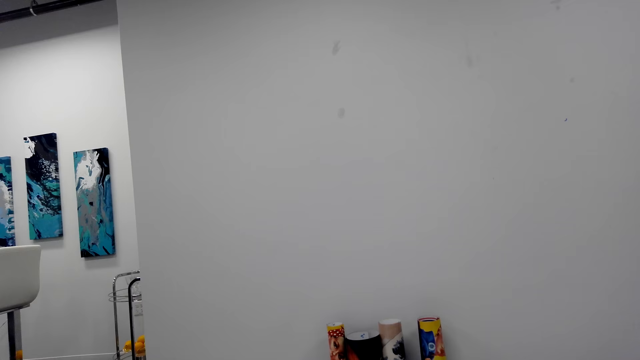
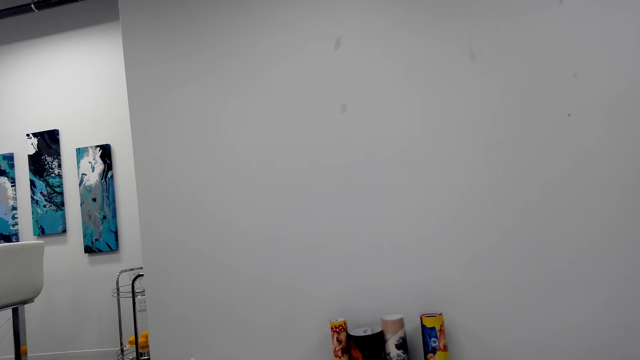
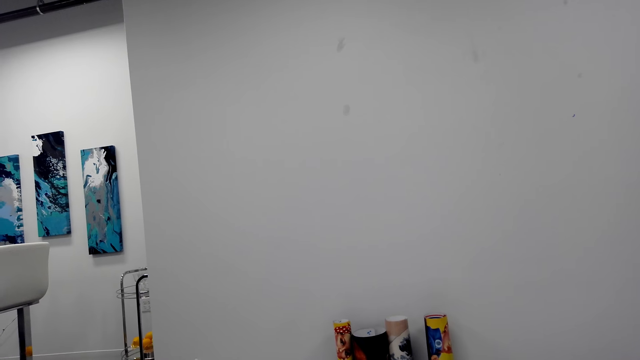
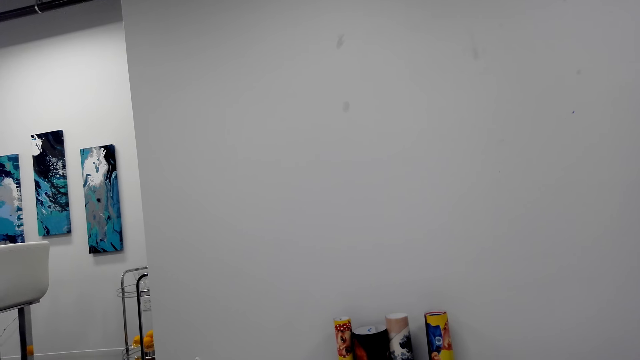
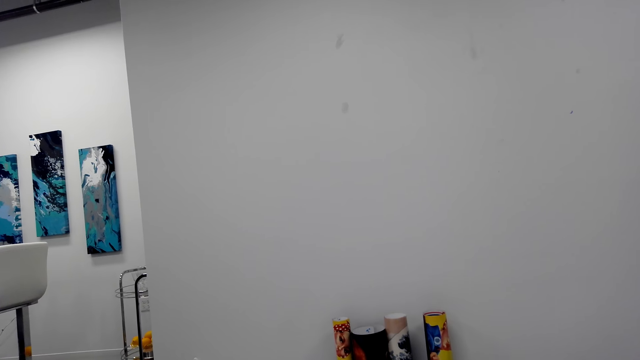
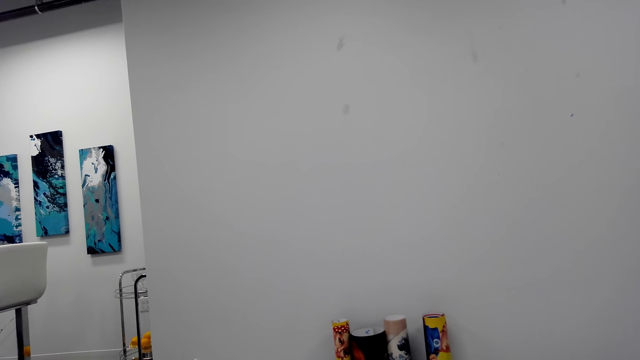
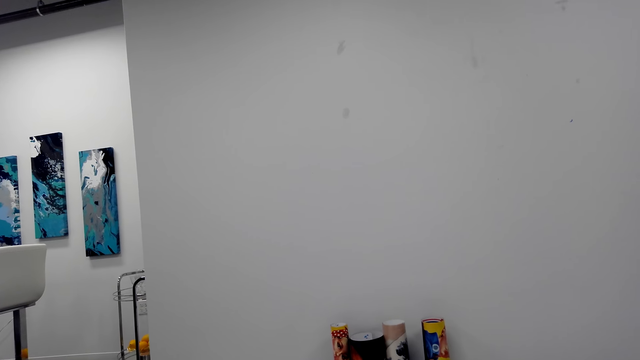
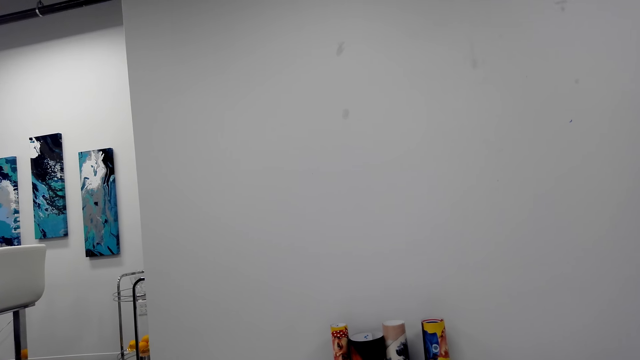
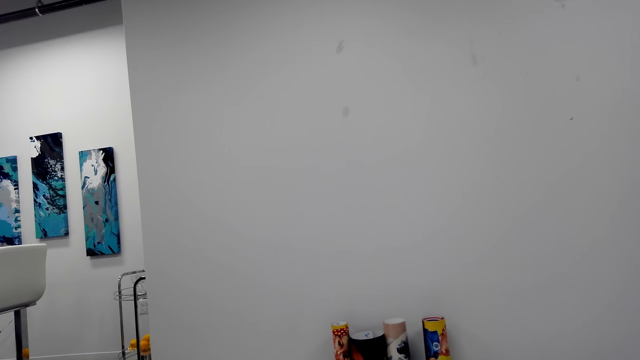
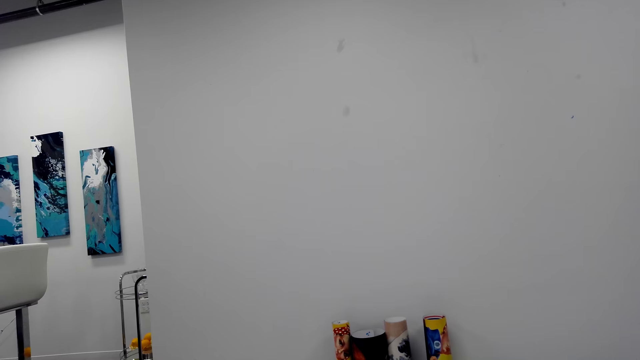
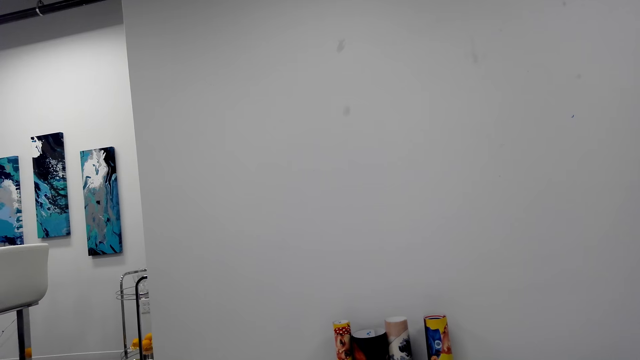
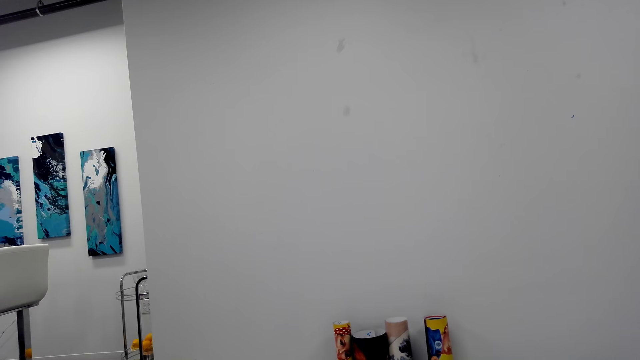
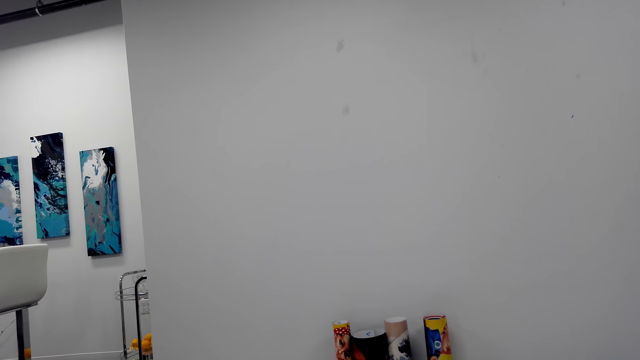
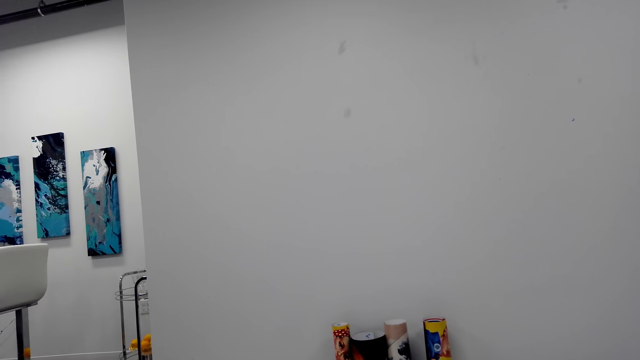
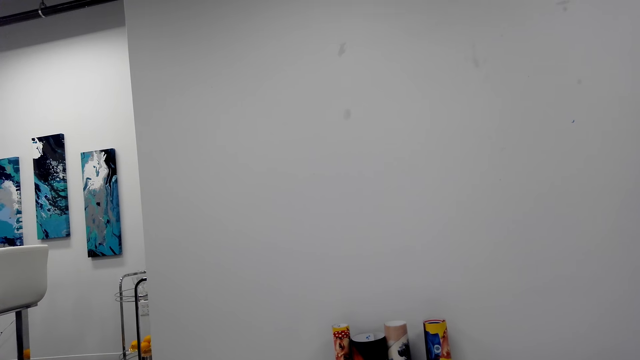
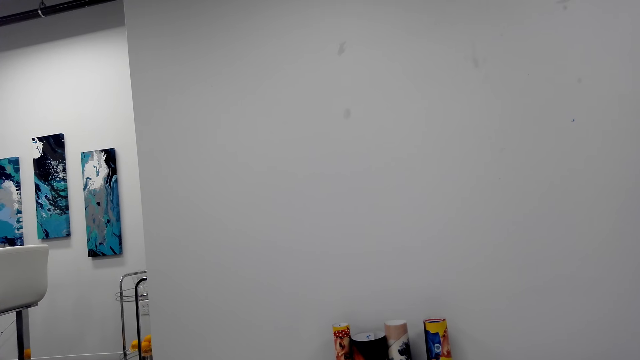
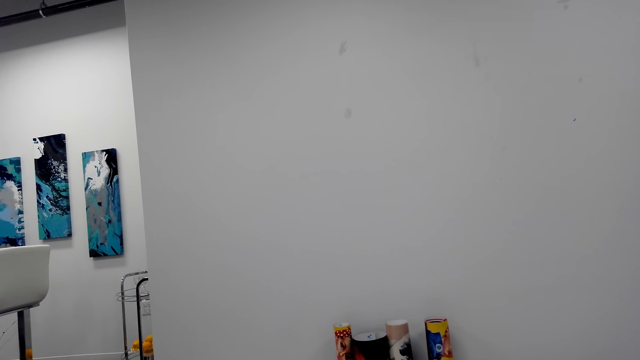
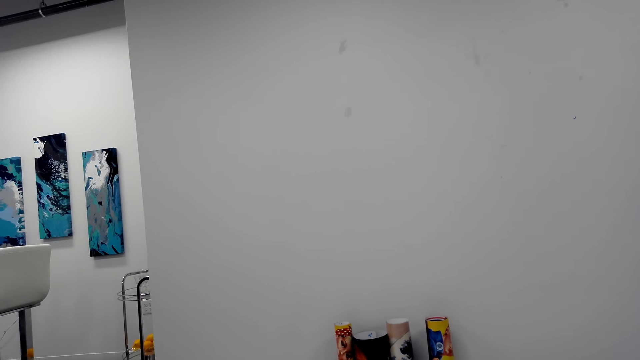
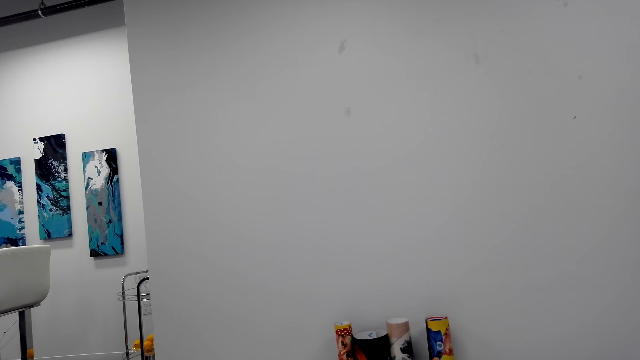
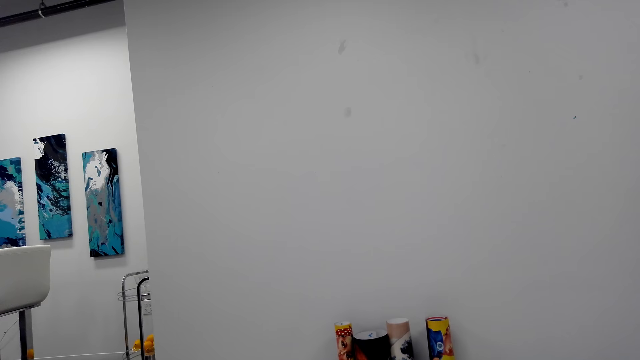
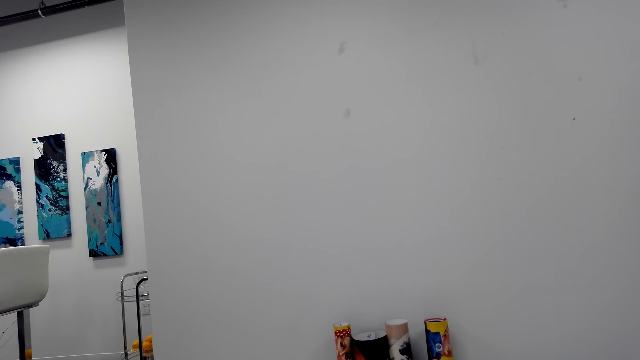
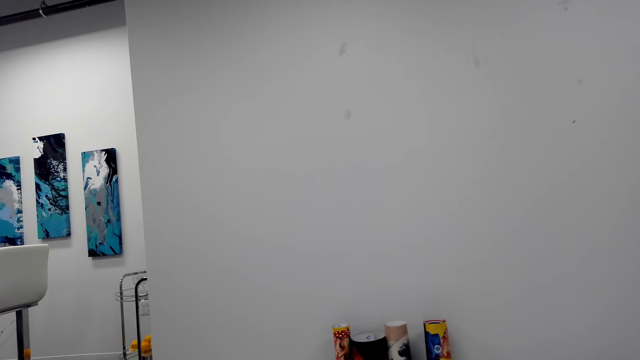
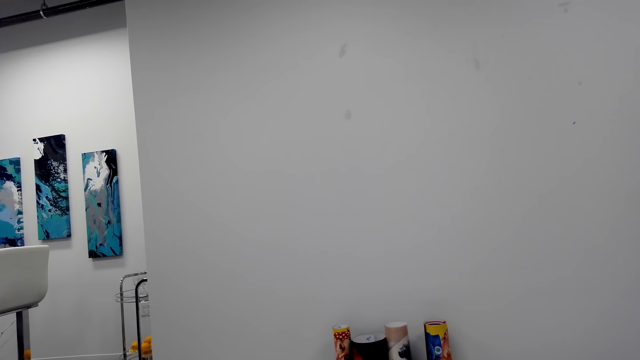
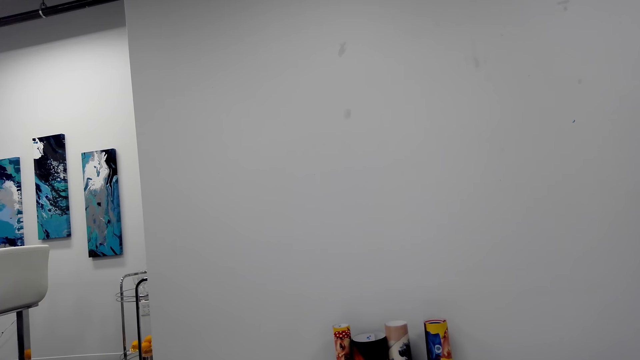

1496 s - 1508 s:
The camera wearer sits on the couch.

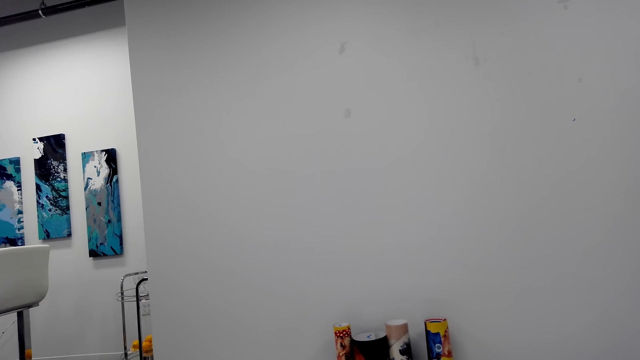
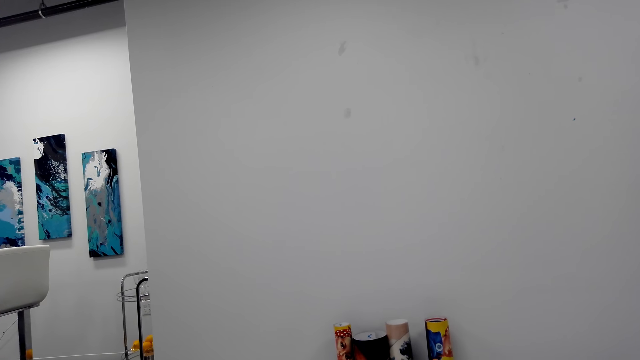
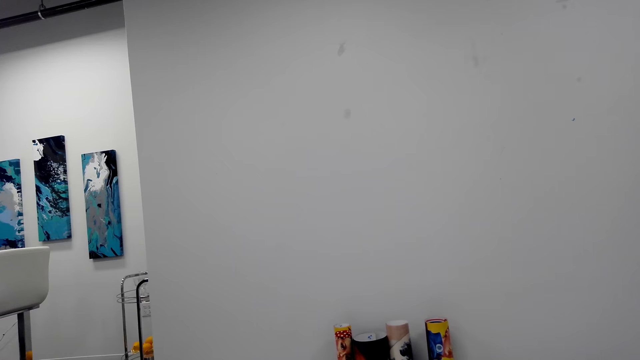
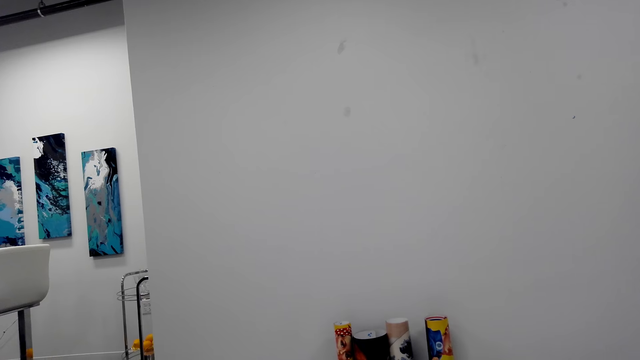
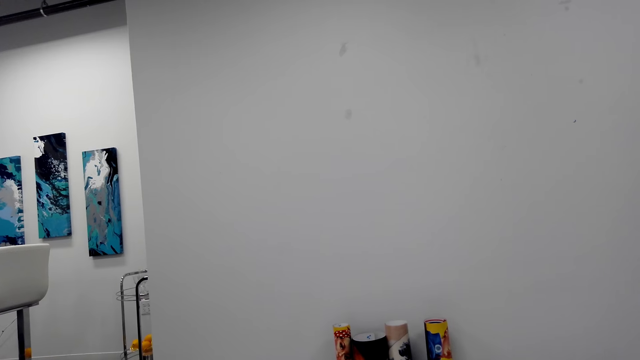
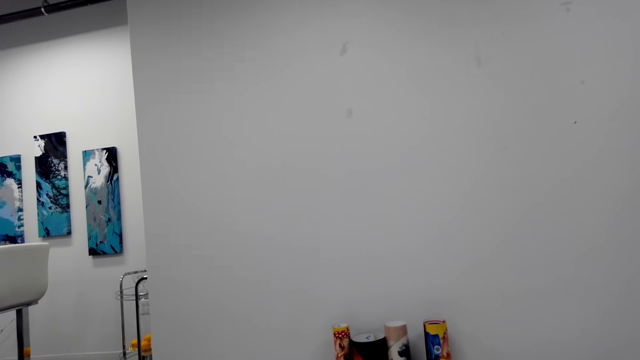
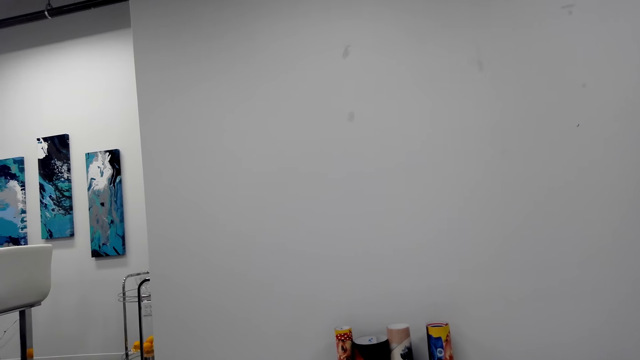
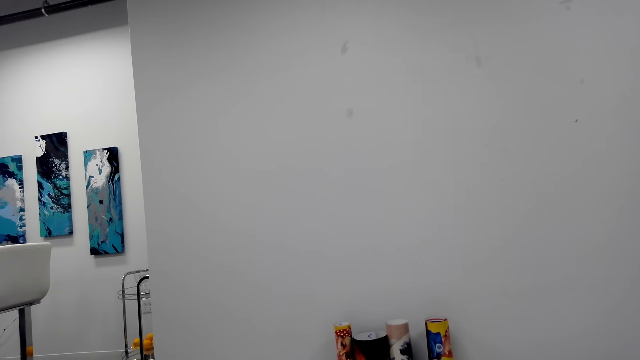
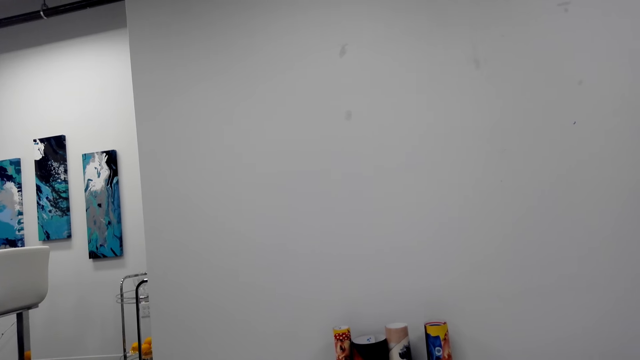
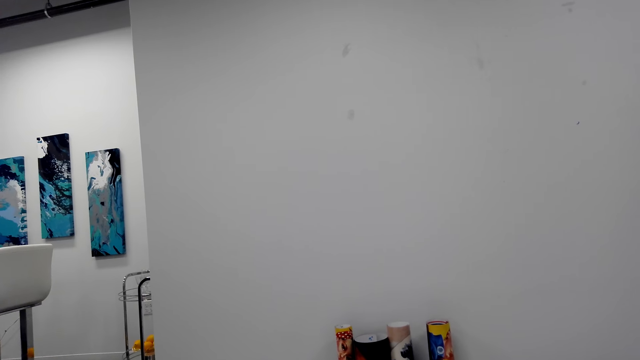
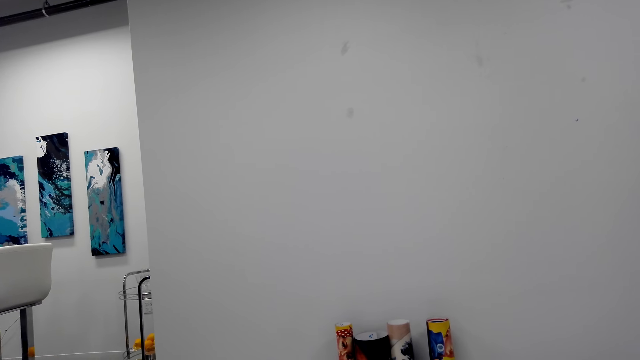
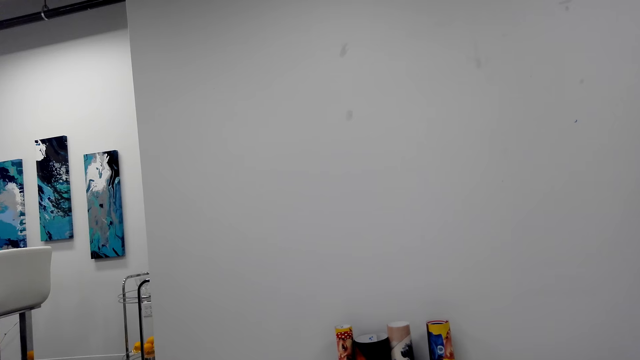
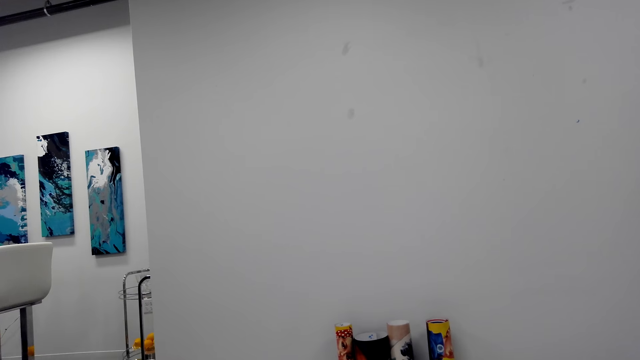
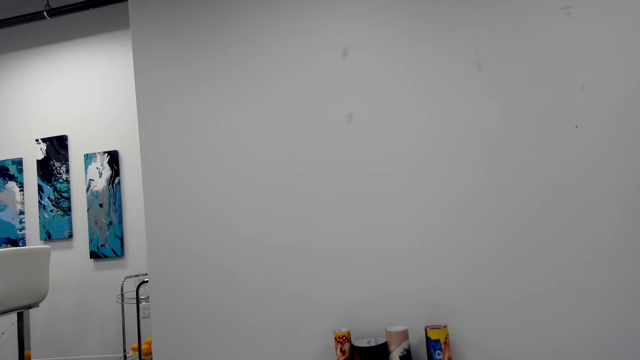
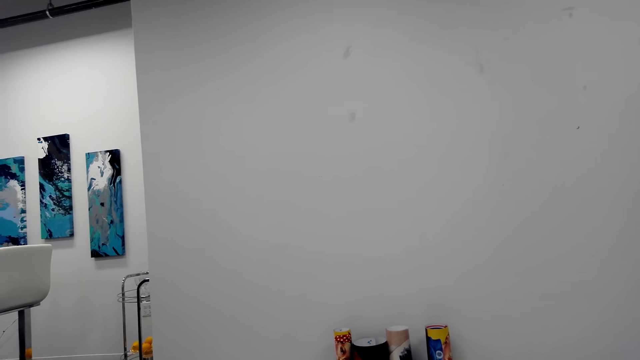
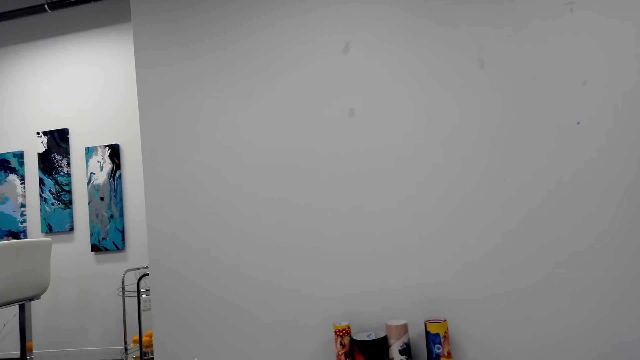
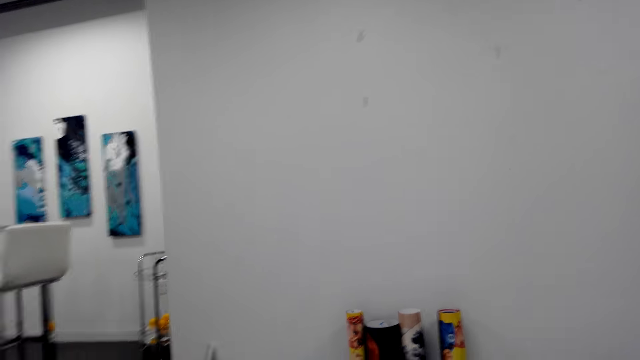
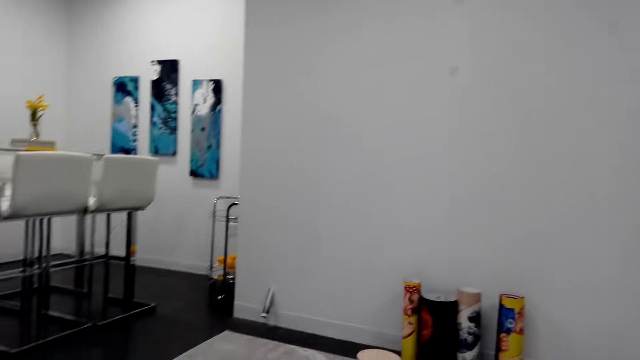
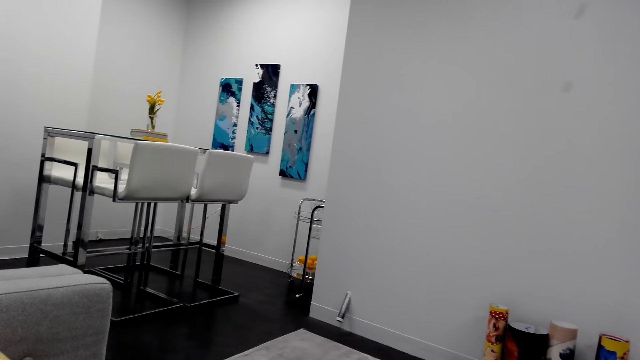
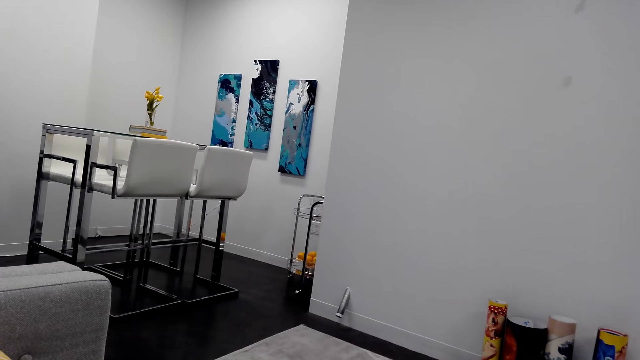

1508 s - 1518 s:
The camera wearer talks to a person. They look around the house.
